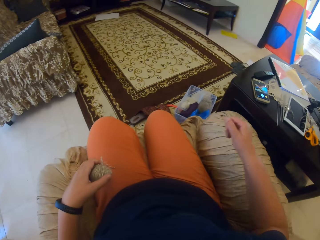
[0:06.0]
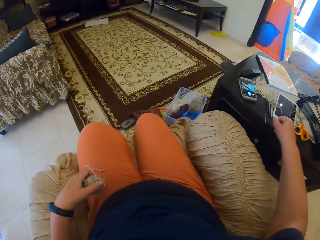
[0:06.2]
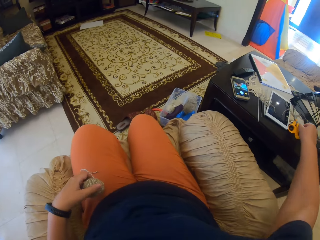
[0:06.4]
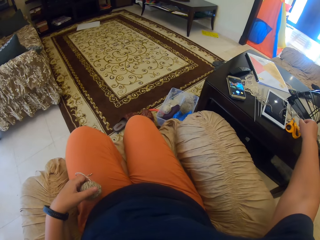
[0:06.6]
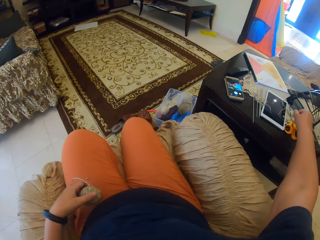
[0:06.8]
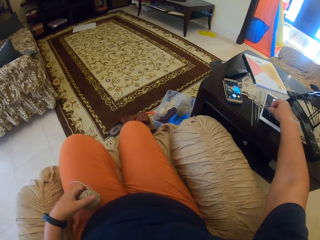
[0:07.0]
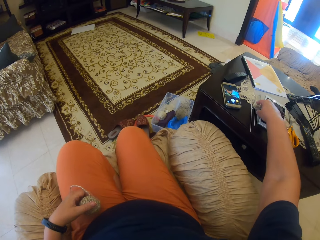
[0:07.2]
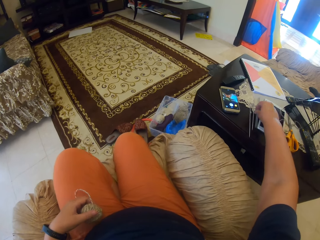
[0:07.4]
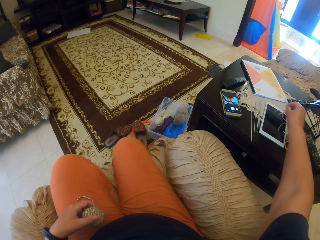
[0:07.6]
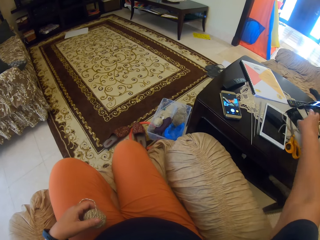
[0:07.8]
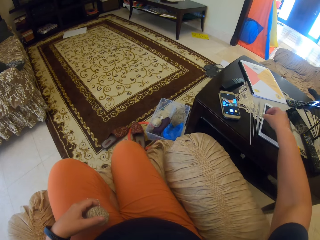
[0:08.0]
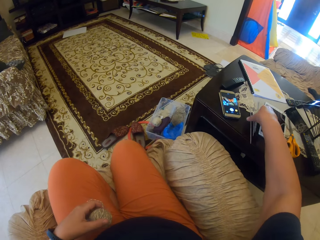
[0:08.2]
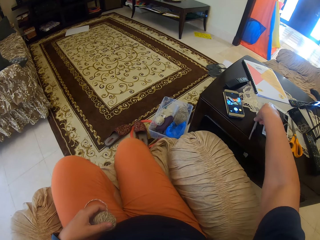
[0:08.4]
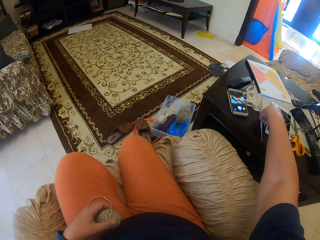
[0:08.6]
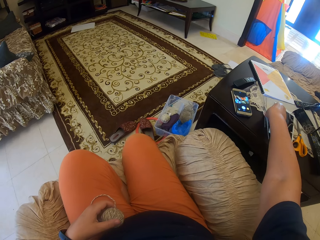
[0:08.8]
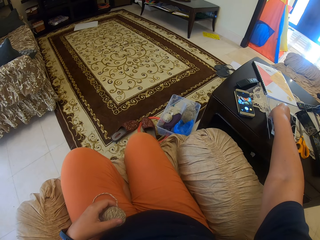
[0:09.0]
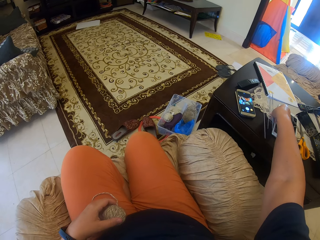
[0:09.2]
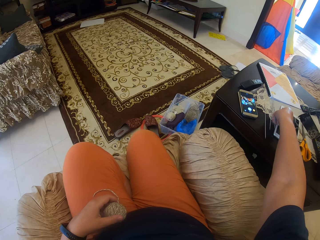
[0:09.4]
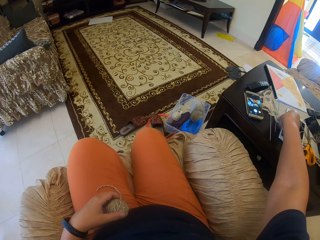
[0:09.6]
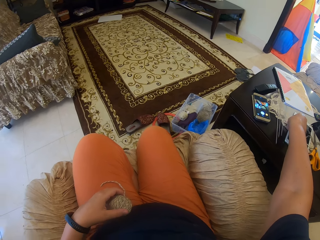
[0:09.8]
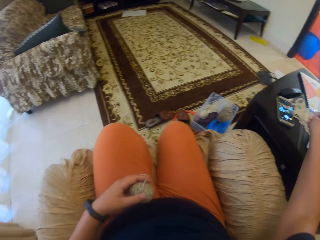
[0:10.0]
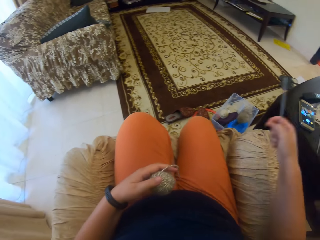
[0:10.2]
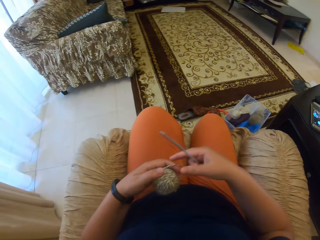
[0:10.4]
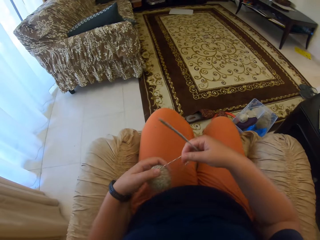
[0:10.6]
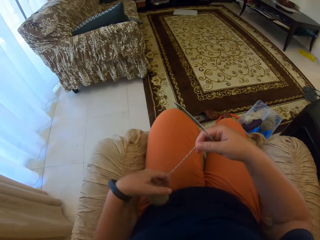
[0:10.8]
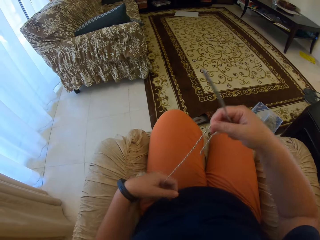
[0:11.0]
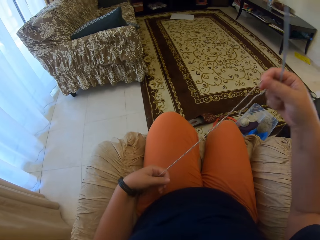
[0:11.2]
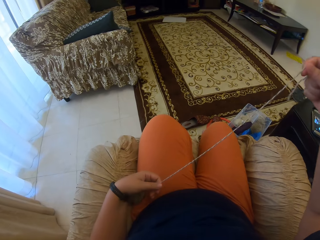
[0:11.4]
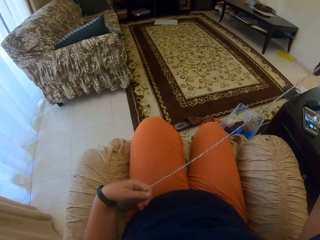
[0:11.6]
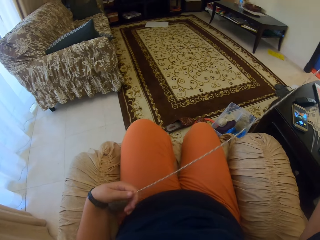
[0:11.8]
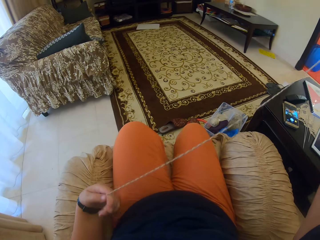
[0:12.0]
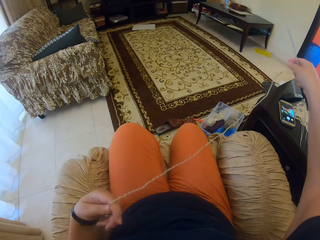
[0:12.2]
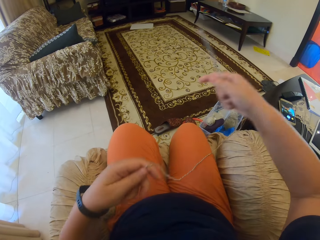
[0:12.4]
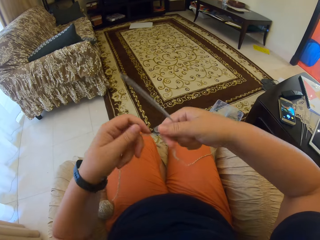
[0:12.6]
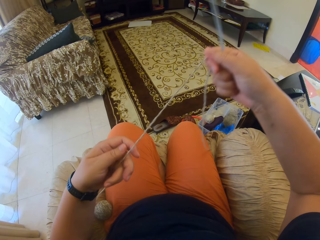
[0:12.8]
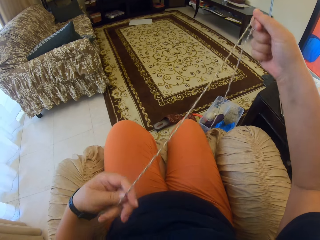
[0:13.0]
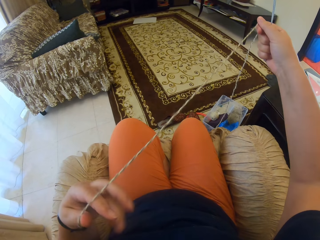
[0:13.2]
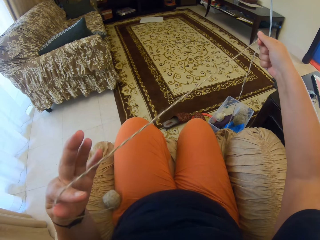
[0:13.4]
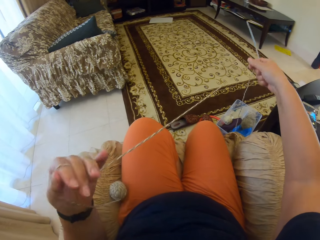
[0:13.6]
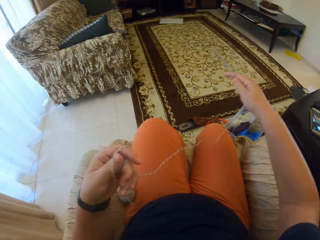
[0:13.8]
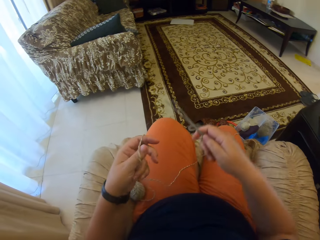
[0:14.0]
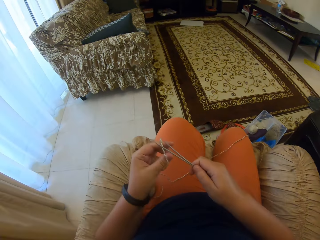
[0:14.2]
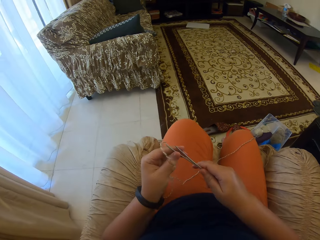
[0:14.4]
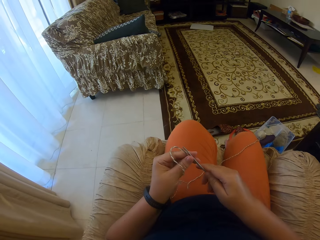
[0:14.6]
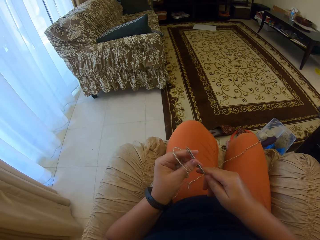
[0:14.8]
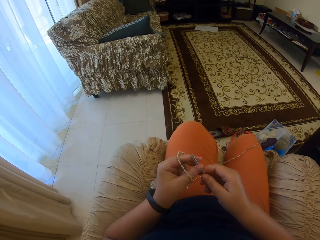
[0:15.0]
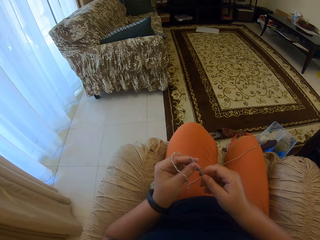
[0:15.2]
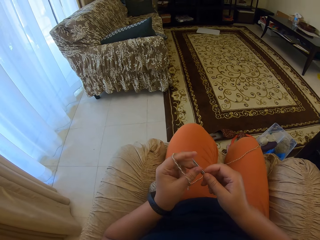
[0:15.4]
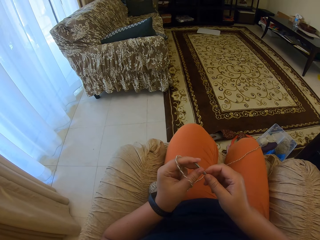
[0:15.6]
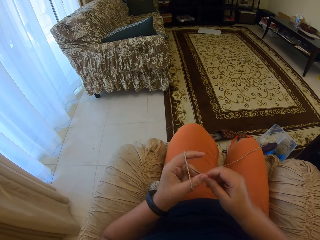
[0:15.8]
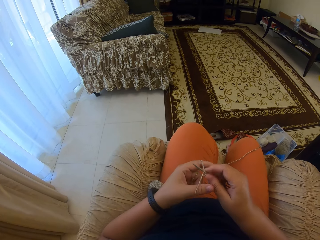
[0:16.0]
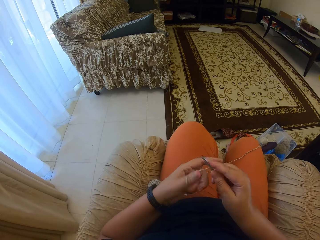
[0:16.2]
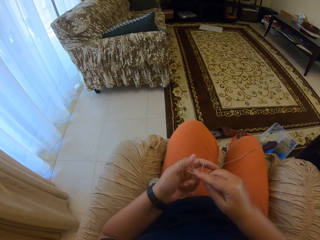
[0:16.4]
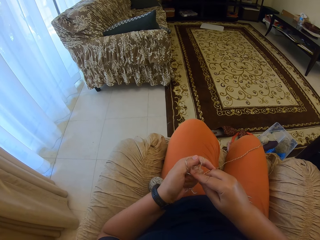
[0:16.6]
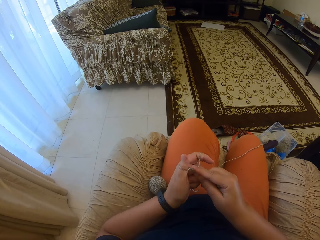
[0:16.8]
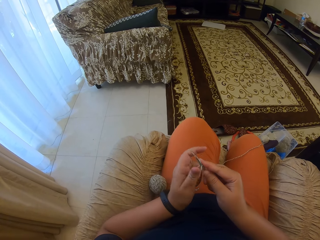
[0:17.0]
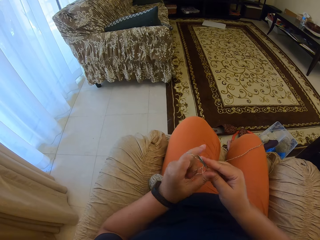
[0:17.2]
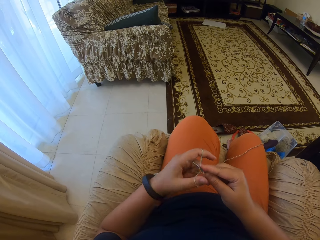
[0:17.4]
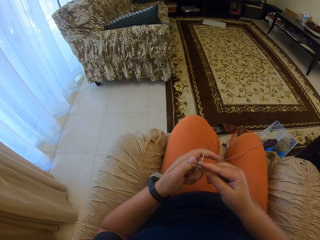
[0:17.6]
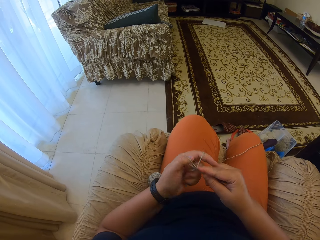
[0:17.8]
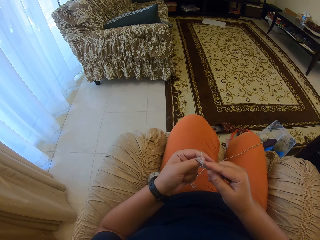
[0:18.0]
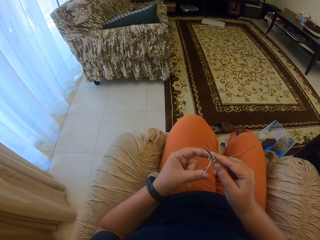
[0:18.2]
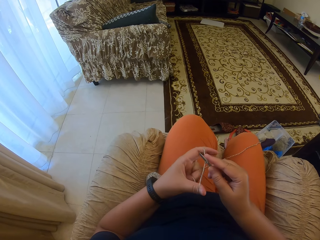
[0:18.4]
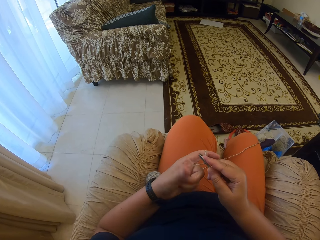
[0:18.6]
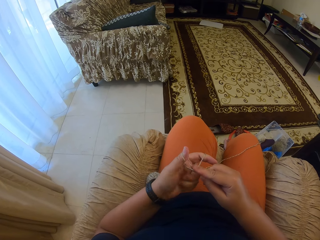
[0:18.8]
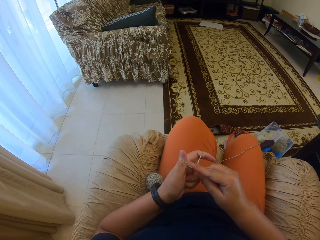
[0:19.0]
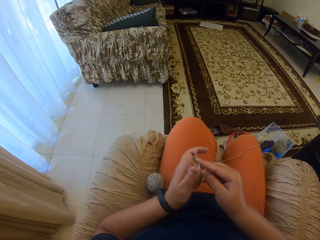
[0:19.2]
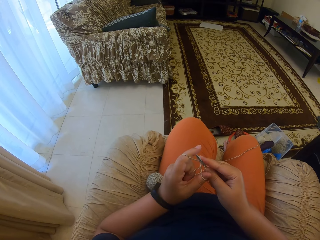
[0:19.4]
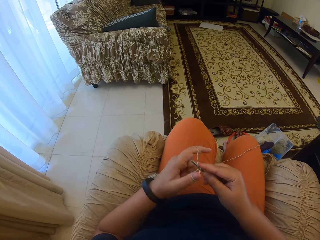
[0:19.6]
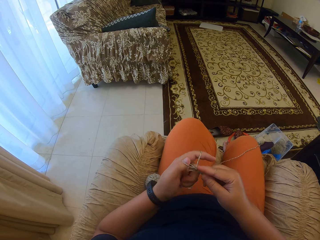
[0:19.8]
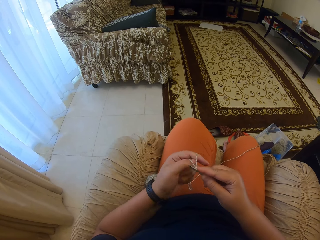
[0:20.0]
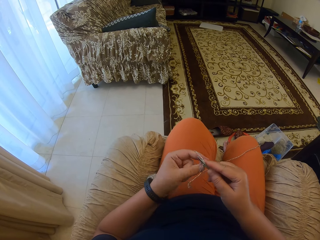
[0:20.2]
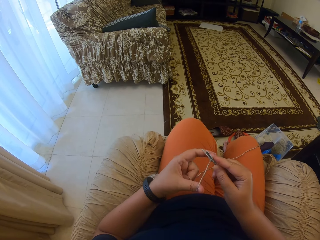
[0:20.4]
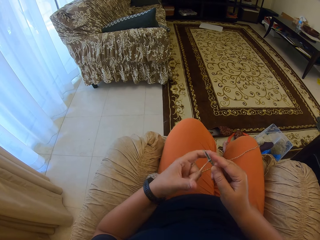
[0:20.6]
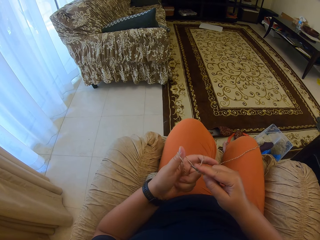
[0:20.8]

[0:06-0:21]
The camera wearer places the piece on the table. They arrange things on the table. They pick up a knitting needle from the table. They pull thread from the roll. They straighten the thread. They pull knitting thread from the roll. They hold the knitting needles well. They knit a fabric using the knitting needle.

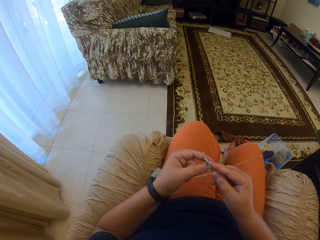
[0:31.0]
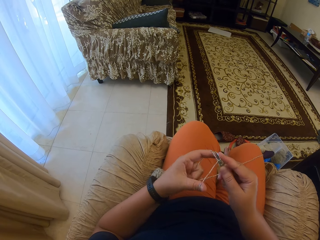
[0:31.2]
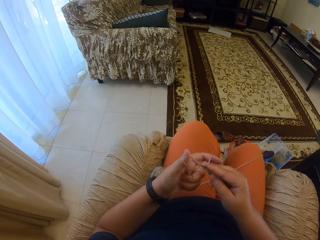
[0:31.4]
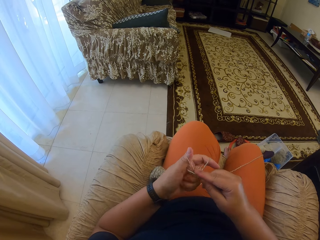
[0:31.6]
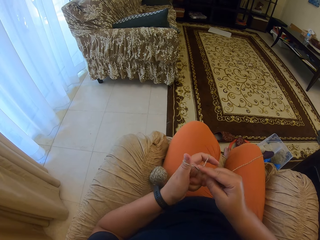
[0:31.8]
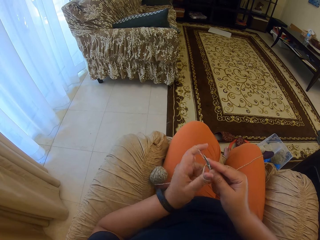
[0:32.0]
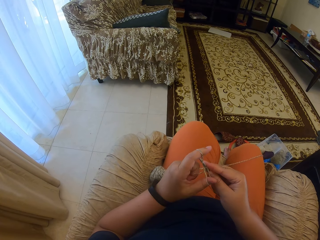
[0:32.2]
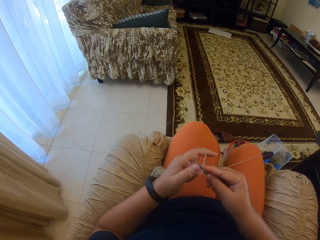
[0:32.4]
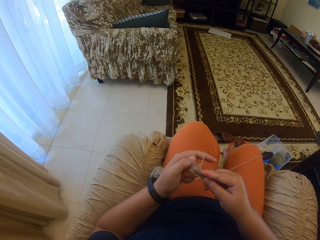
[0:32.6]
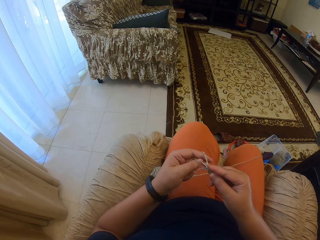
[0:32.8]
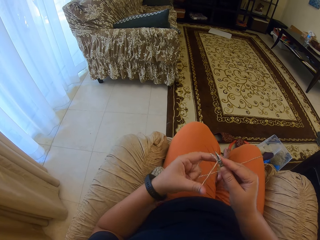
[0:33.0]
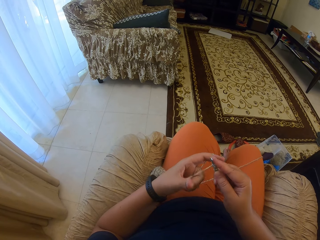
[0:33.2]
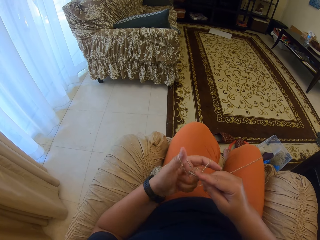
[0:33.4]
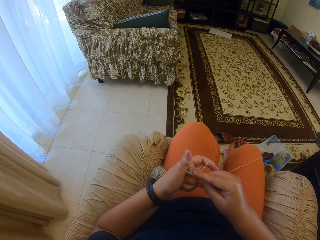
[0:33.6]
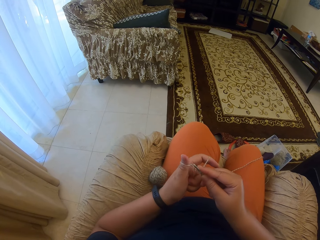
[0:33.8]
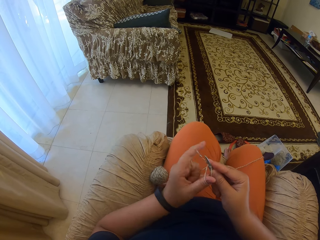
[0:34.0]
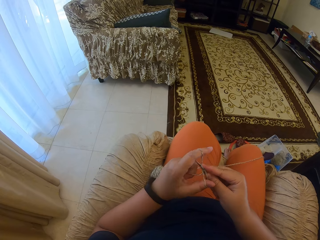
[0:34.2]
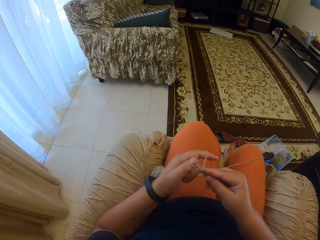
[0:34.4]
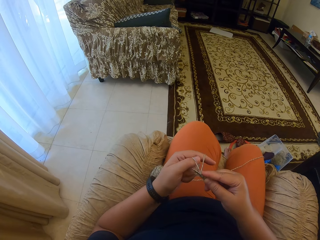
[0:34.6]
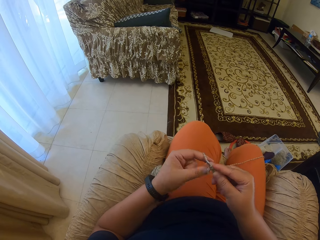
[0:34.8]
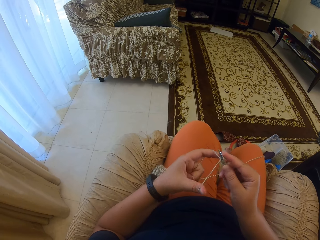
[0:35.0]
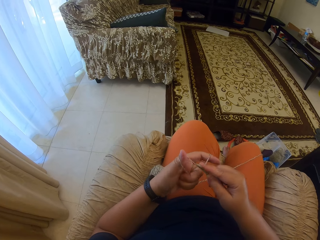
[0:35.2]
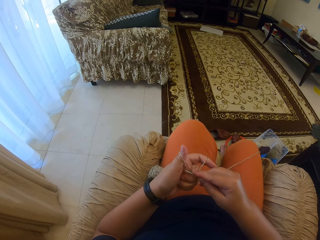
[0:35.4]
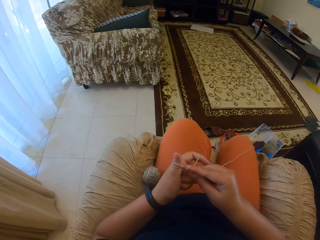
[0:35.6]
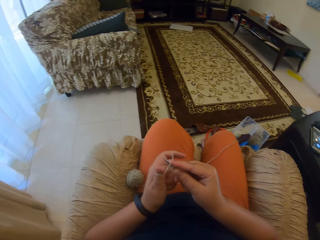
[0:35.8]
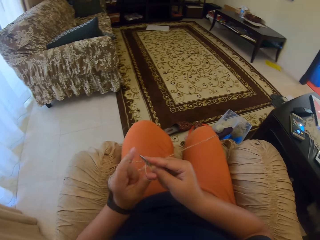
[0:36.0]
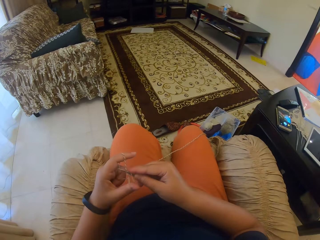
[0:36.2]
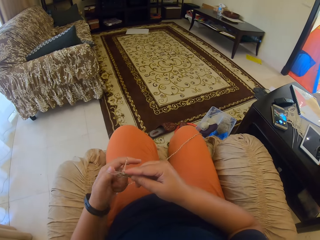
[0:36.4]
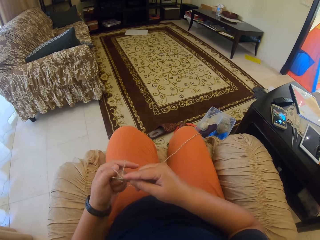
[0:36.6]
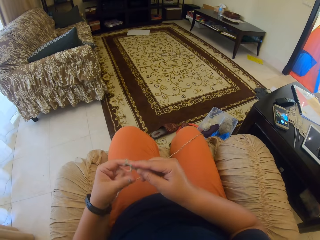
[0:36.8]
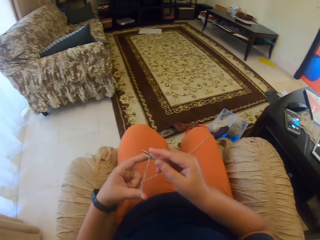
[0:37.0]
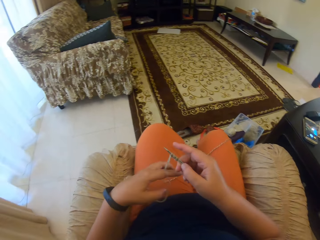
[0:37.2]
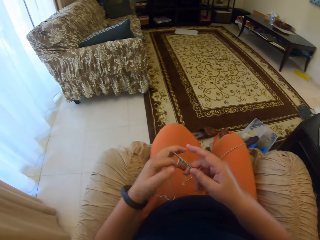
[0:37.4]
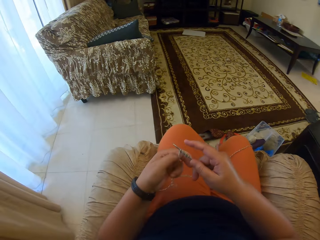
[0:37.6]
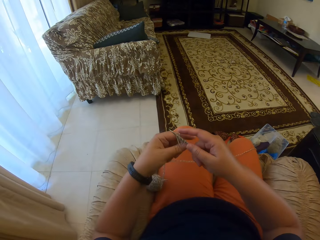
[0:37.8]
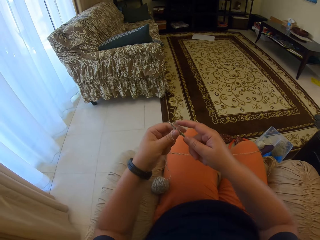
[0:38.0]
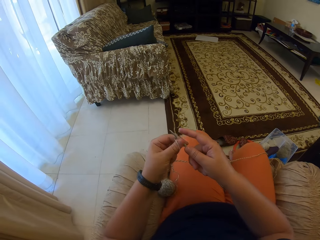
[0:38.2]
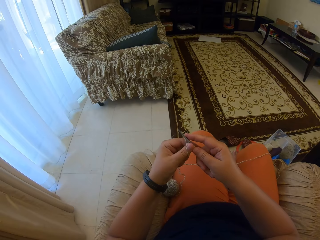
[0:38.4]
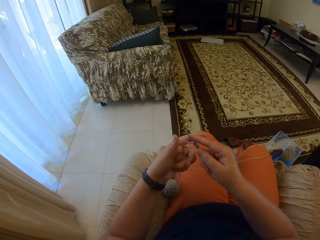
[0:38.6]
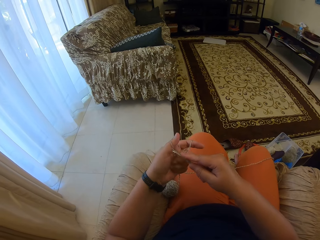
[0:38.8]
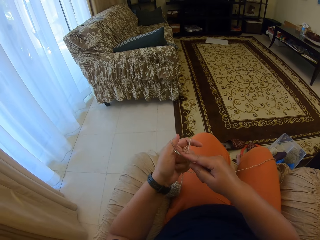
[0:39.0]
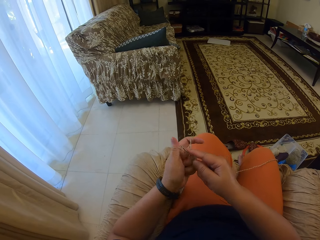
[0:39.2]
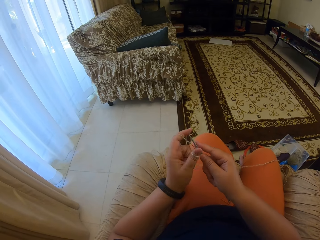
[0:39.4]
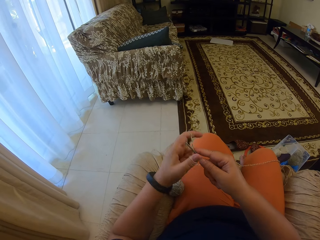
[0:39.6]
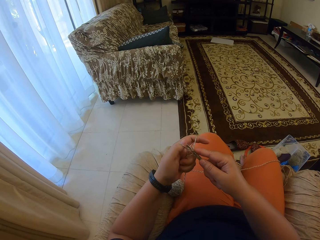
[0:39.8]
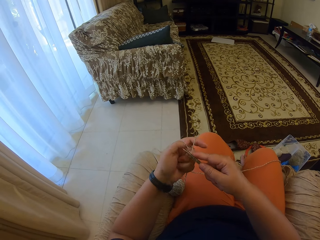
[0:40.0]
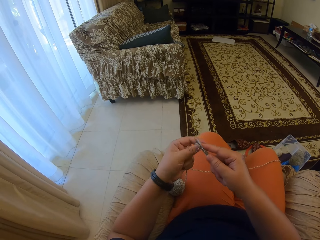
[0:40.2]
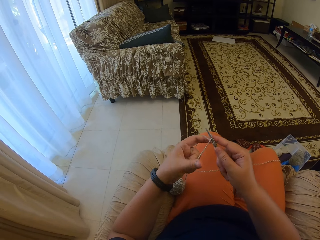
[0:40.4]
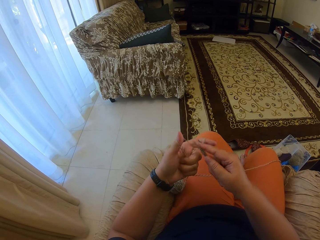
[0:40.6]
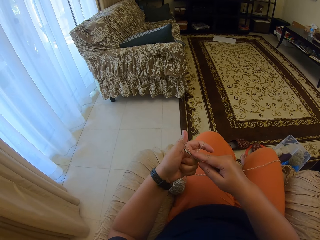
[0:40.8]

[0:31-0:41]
The camera wearer looks around. They hold the knitting needles well. They knit a fabric.
